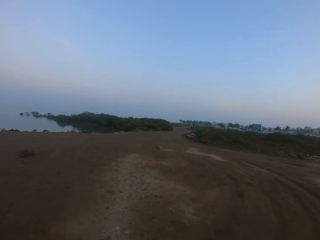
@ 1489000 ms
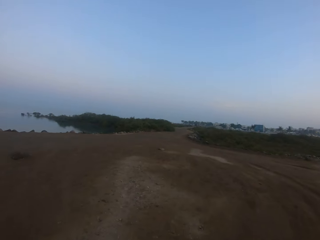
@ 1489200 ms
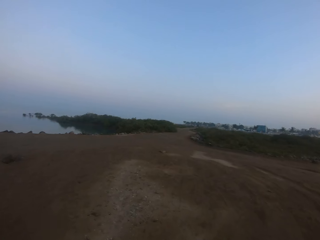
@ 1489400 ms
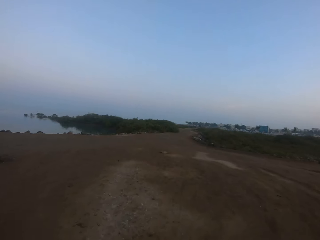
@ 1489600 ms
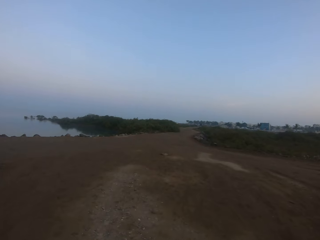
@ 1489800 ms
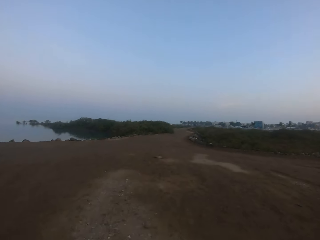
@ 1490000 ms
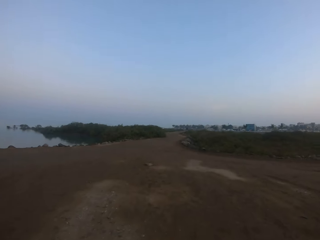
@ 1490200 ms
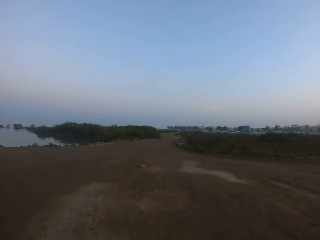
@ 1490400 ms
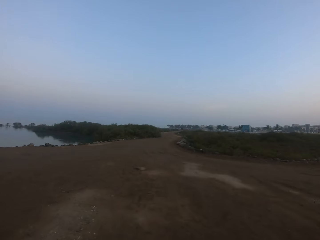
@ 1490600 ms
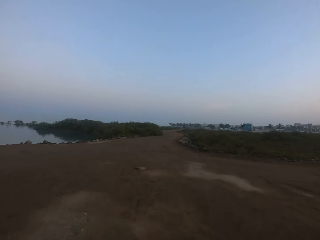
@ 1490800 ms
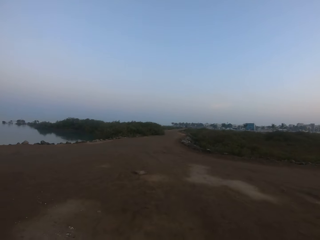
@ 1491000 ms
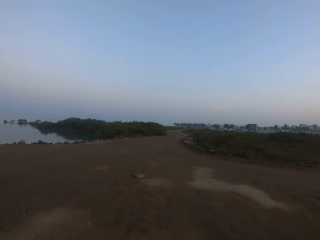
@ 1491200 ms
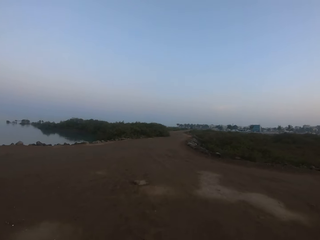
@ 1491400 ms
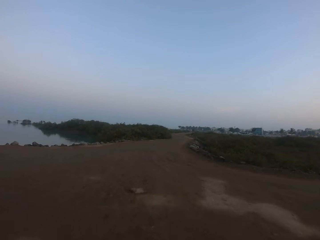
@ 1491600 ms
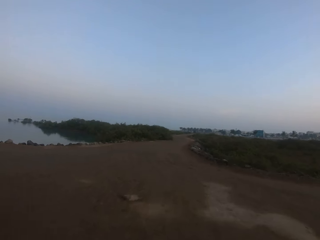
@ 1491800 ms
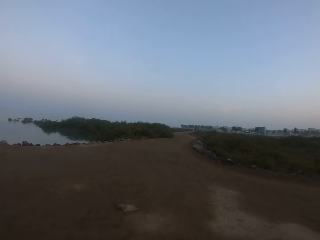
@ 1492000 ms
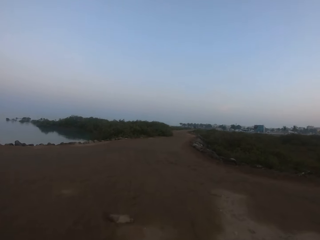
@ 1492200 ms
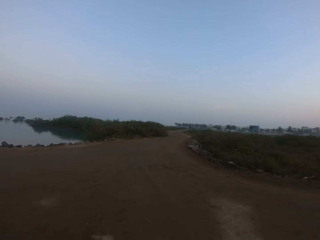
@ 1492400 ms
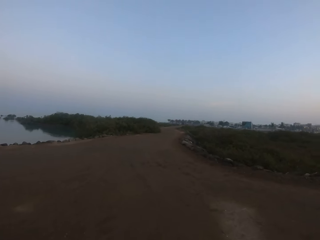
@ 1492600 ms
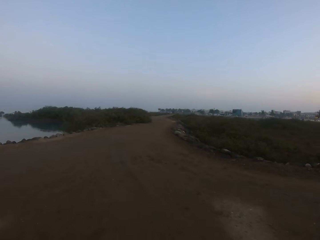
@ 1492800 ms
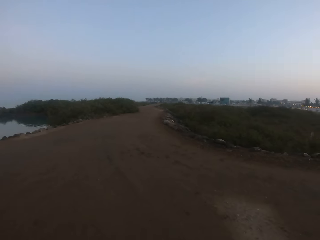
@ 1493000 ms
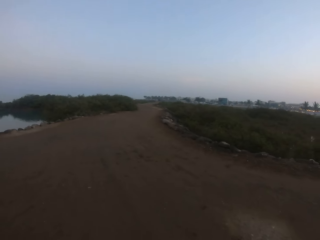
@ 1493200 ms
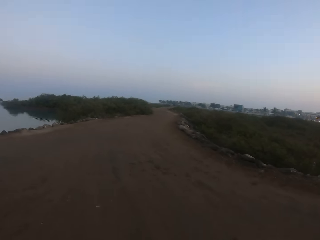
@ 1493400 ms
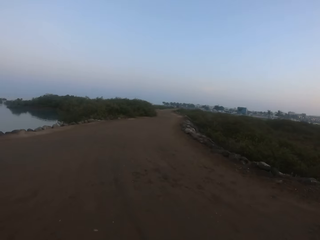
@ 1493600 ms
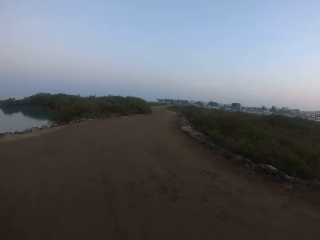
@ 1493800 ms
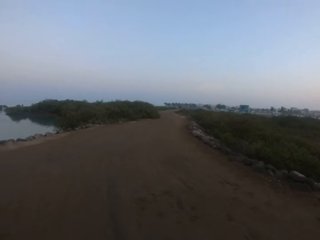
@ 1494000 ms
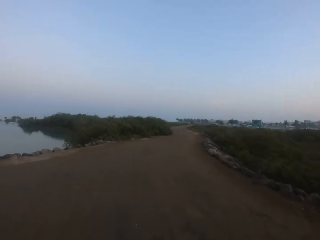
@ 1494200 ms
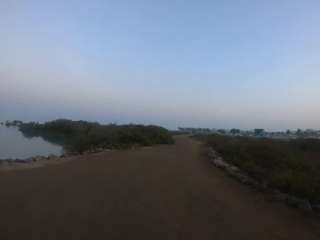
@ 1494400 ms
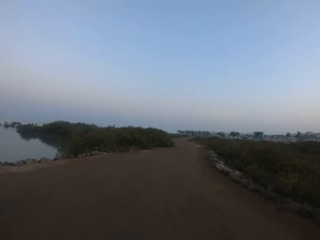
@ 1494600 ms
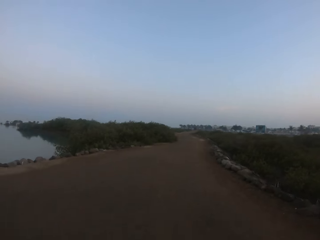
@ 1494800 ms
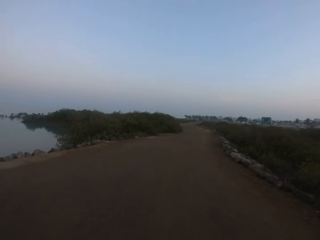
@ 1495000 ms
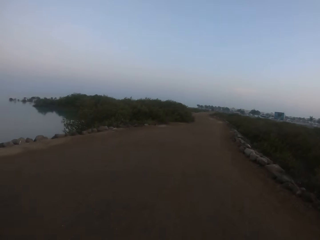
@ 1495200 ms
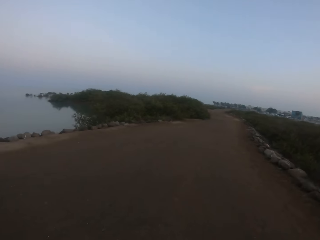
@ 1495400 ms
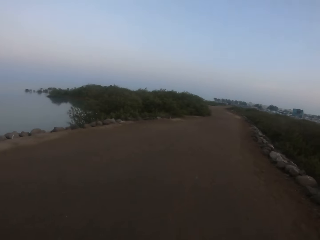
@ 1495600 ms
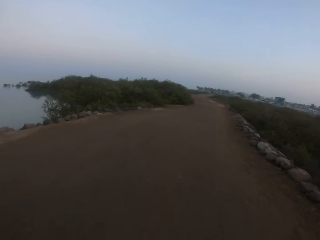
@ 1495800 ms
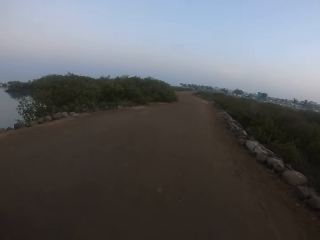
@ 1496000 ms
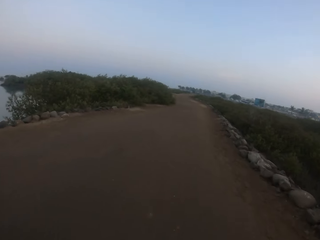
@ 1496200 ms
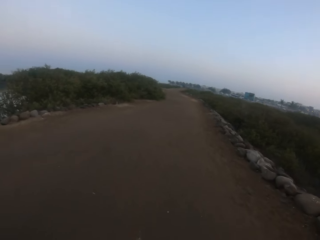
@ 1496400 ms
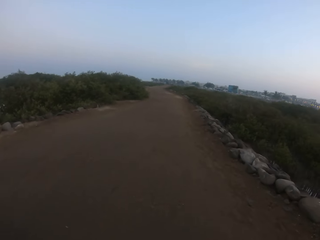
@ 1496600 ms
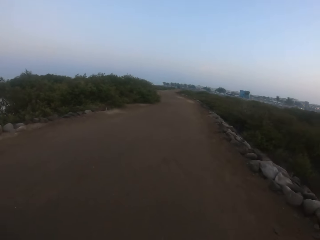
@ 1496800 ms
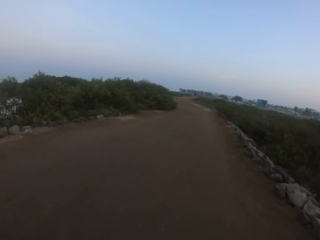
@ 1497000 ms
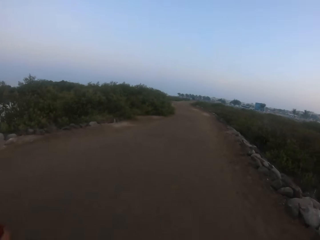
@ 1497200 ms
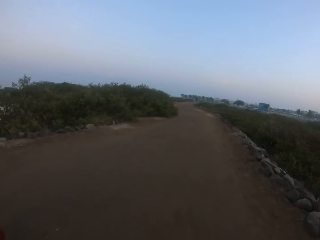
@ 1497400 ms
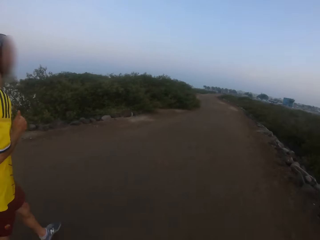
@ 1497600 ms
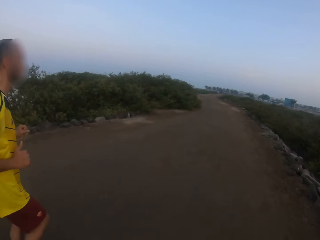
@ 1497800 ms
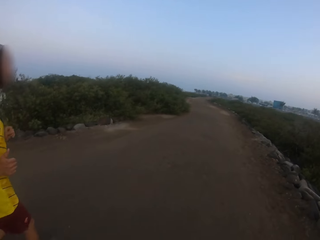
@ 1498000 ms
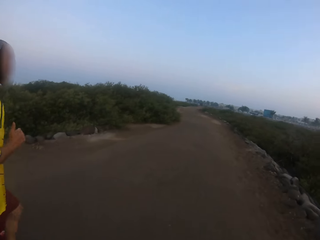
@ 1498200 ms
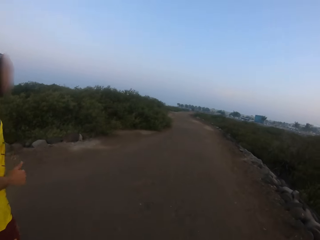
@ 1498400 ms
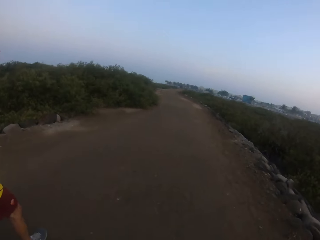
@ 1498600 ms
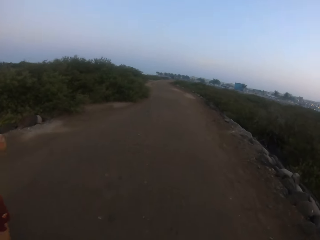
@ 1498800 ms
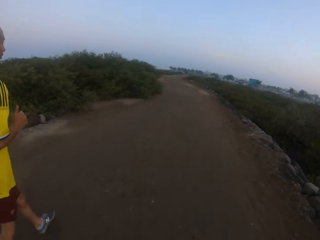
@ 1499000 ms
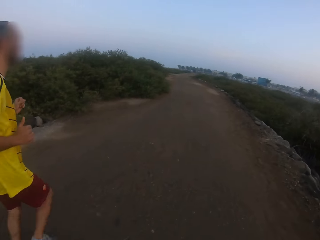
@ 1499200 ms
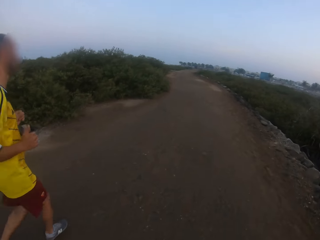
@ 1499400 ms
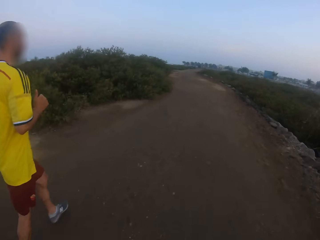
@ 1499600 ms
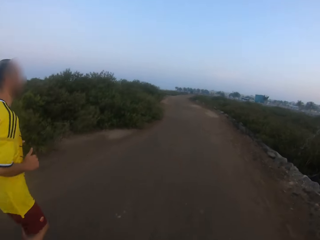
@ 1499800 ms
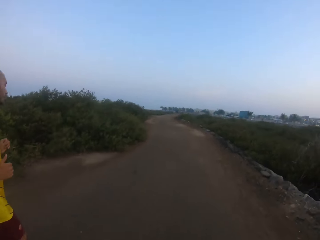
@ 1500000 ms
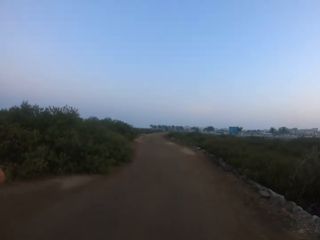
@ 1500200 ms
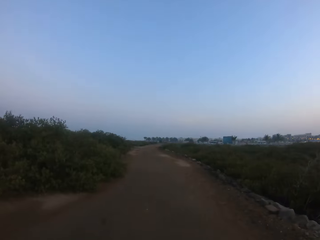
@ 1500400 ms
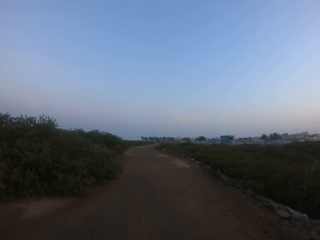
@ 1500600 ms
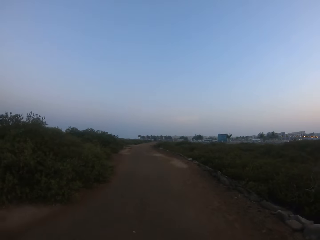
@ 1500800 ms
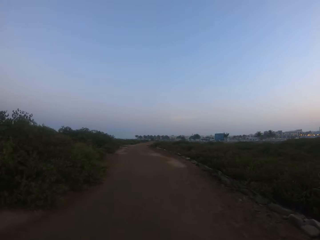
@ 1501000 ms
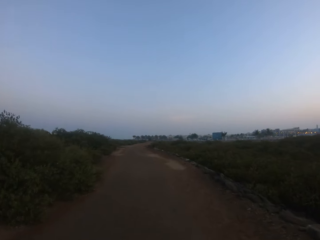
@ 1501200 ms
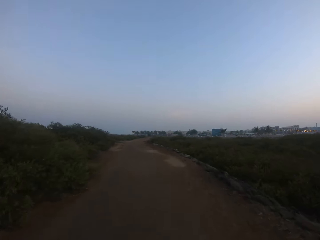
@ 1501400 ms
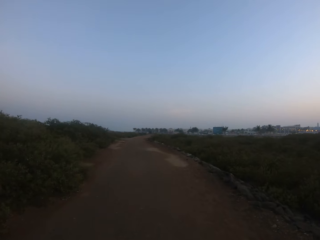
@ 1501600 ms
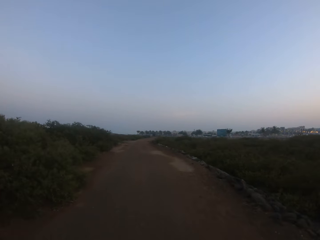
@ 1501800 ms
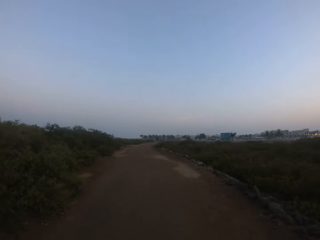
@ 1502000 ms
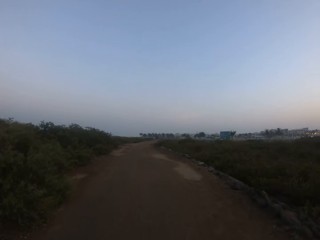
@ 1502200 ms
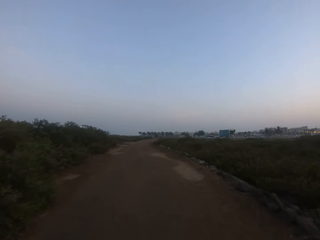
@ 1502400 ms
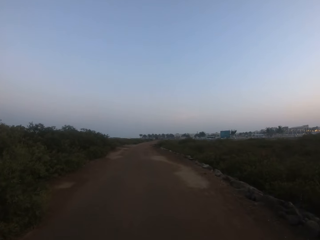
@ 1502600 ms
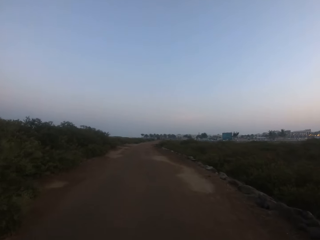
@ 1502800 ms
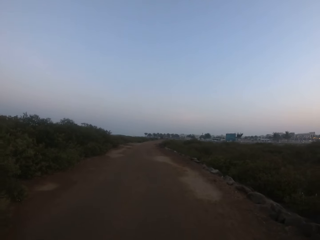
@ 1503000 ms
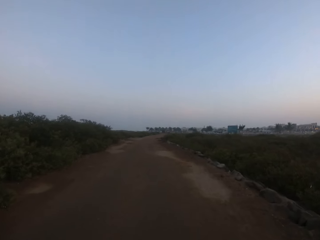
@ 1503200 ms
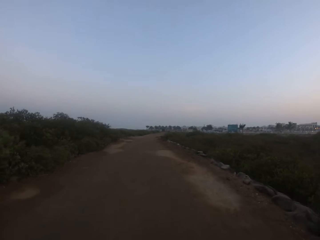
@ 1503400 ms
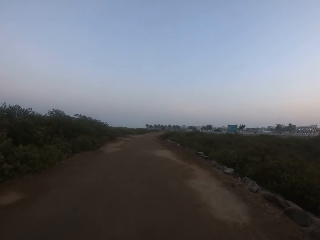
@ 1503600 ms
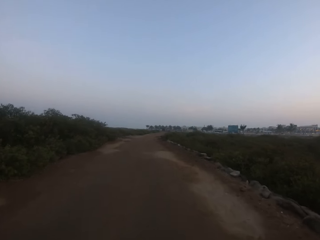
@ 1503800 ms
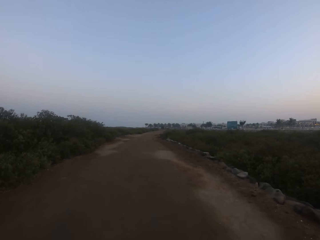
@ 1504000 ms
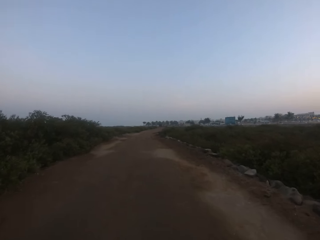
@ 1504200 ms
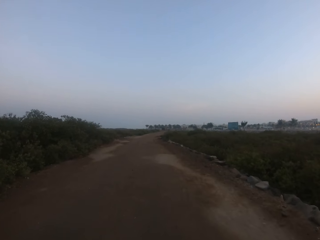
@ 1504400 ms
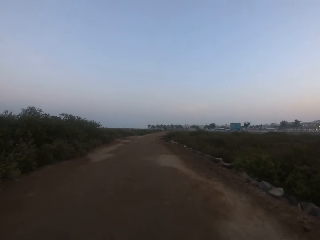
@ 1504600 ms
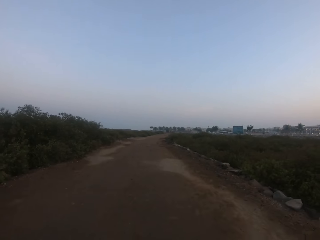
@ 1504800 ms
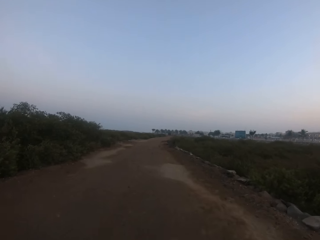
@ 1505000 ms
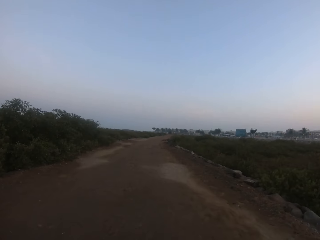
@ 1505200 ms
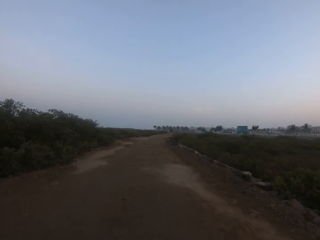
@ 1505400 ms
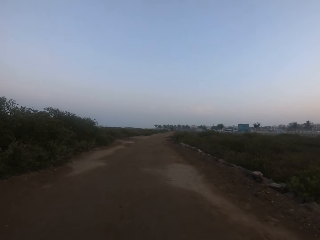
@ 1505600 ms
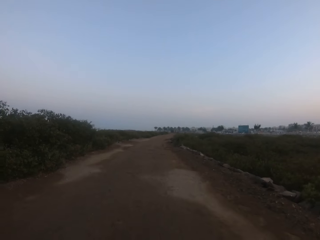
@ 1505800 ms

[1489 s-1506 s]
The camera wearer walks on the road. A man runs alongside the camera wearer. The camera wearer walks on the road.

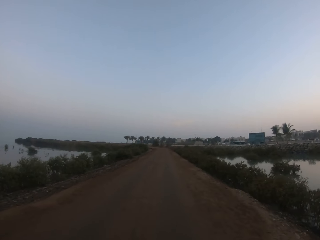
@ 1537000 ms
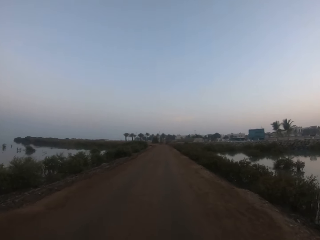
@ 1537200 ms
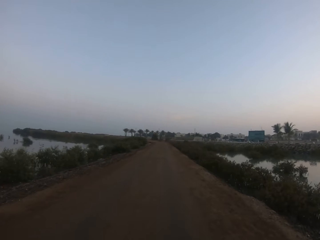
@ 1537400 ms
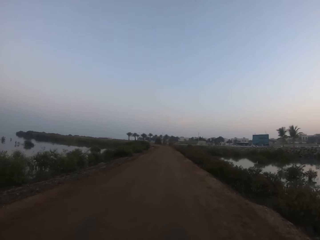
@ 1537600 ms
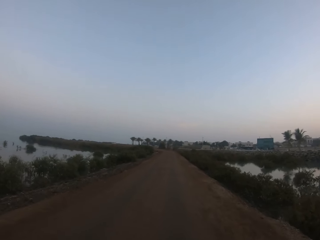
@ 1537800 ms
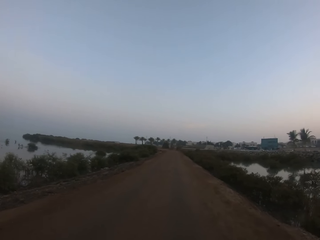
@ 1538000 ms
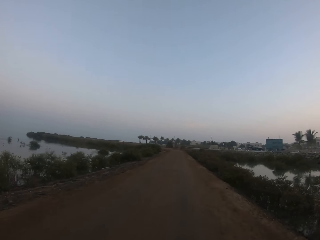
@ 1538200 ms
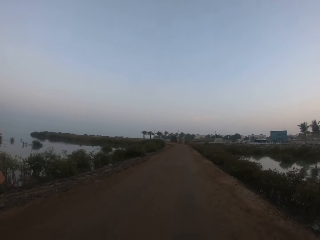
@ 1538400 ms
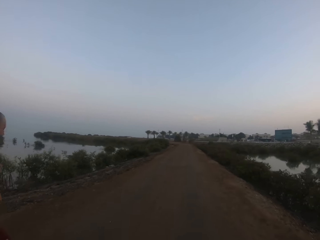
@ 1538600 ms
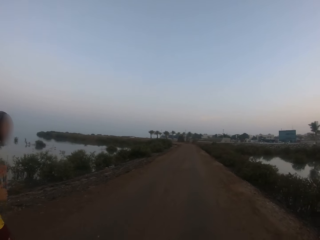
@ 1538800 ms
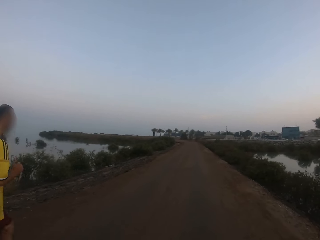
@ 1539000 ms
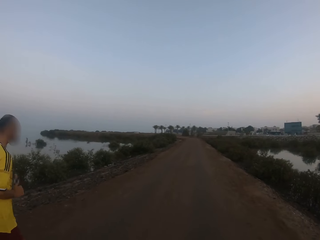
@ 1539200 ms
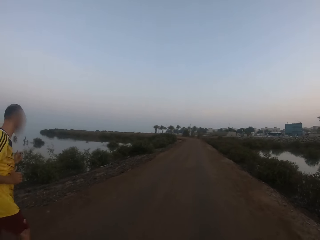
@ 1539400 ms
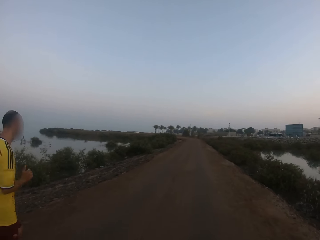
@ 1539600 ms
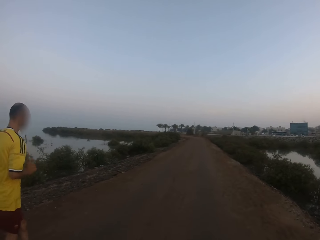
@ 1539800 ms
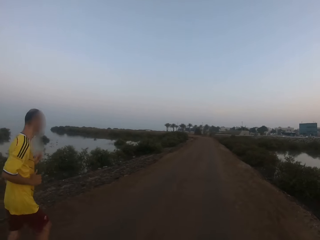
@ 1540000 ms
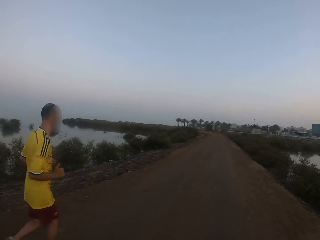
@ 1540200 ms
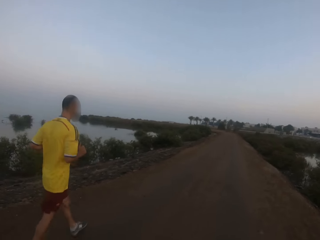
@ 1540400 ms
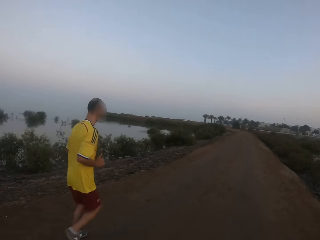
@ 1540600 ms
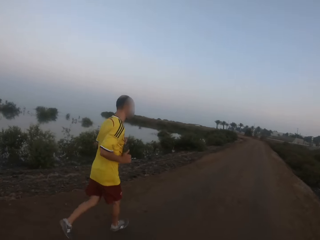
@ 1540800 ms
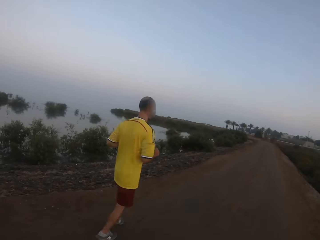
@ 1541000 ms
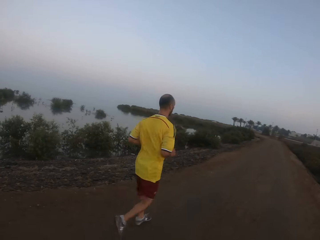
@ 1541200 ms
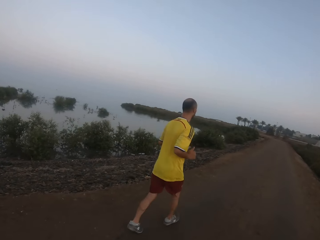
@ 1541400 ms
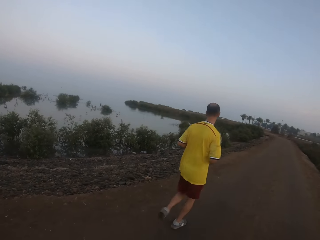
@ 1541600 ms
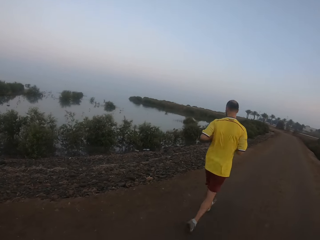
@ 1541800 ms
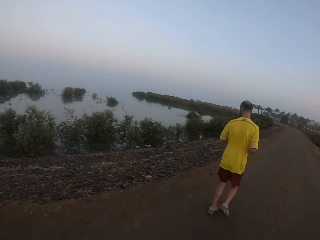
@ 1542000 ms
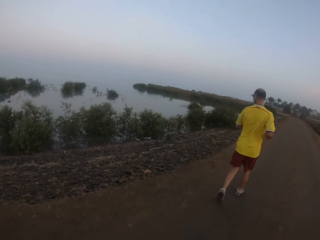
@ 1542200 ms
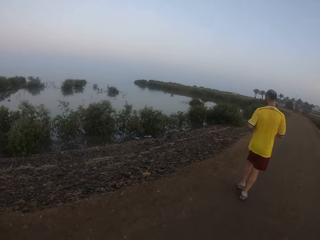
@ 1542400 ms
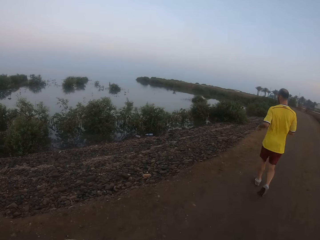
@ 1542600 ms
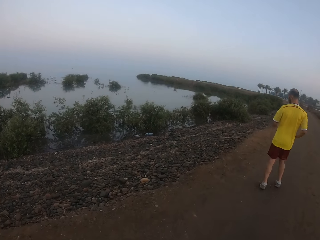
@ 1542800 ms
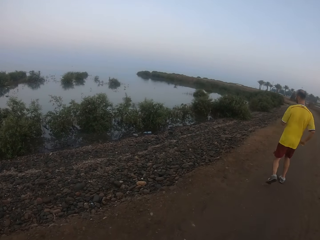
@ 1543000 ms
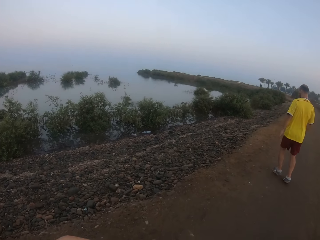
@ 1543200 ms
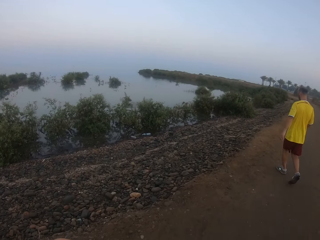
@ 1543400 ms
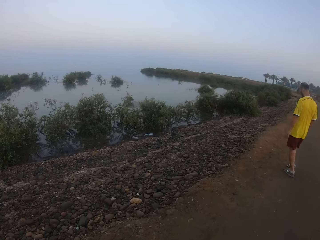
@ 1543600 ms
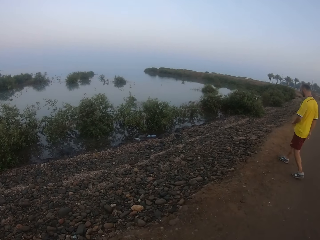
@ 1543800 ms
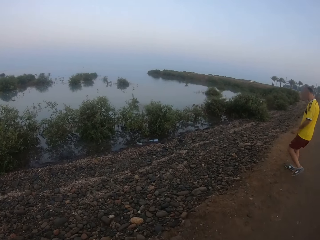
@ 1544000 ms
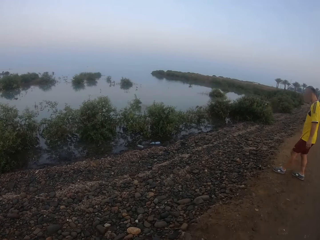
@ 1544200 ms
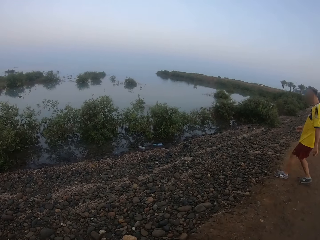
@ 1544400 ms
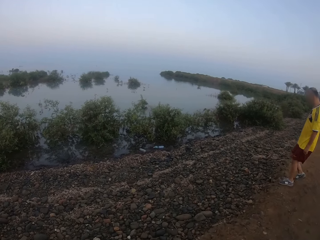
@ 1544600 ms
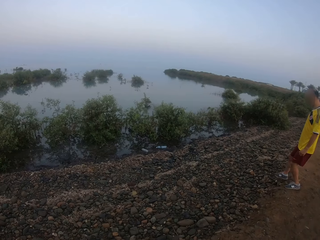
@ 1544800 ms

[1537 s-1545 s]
A man runs alongside the camera wearer. The camera wearer walks around. The man walks down to the ocean.
